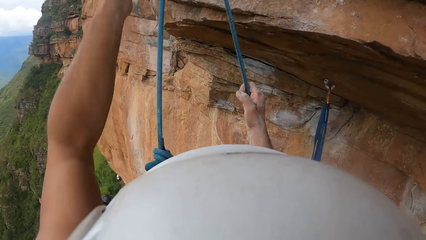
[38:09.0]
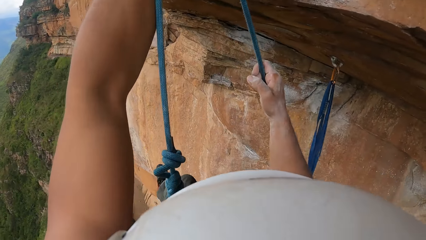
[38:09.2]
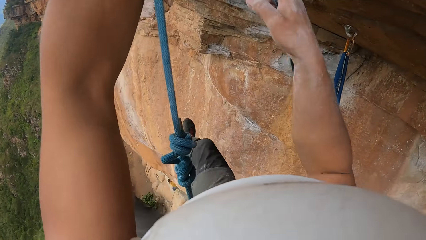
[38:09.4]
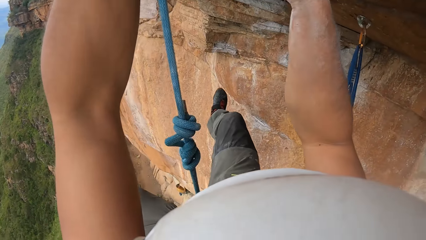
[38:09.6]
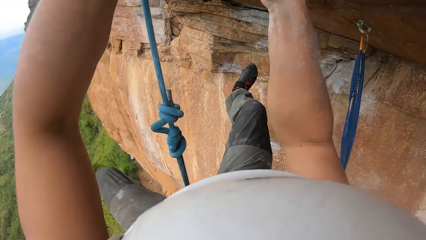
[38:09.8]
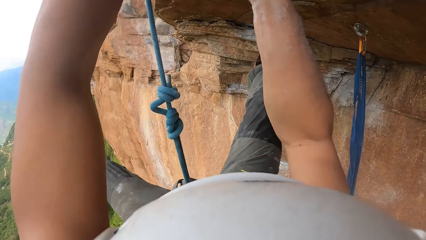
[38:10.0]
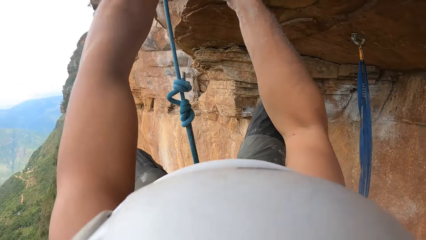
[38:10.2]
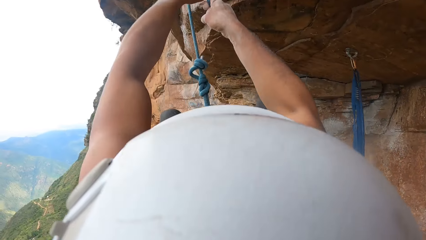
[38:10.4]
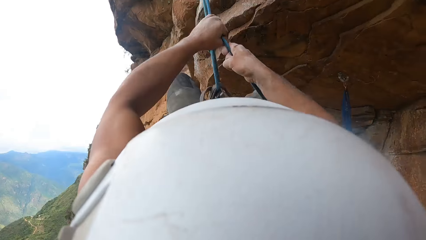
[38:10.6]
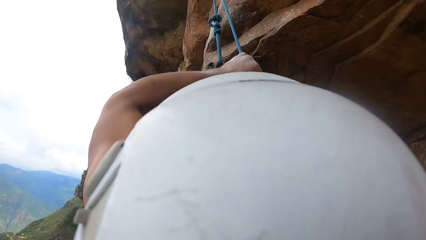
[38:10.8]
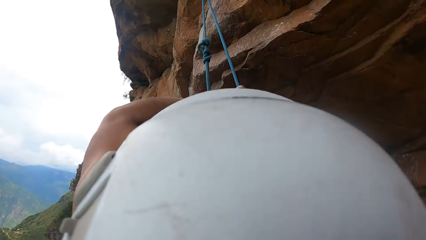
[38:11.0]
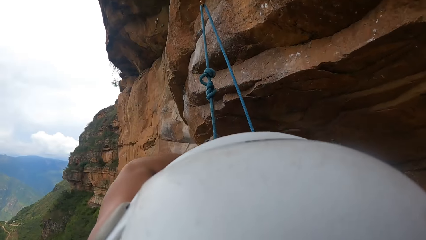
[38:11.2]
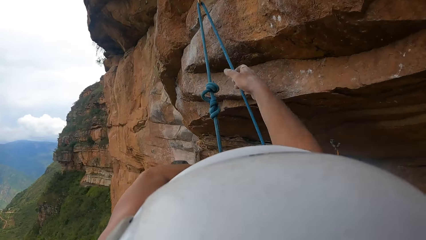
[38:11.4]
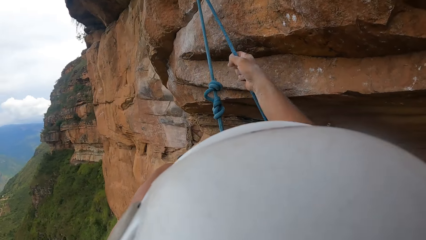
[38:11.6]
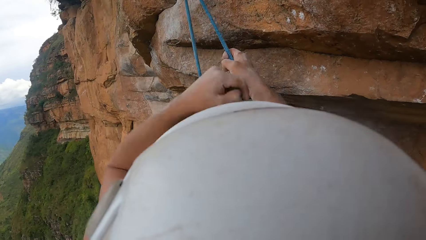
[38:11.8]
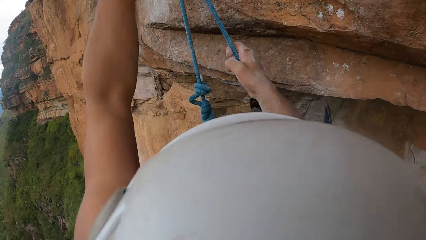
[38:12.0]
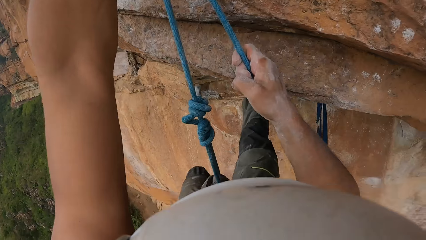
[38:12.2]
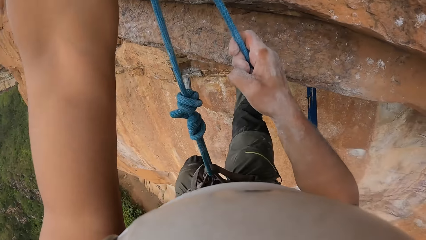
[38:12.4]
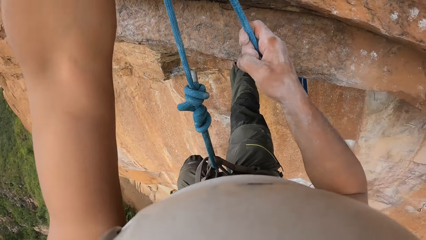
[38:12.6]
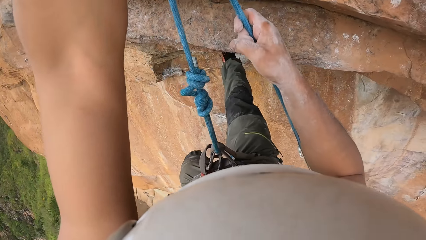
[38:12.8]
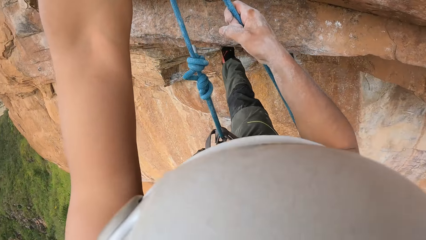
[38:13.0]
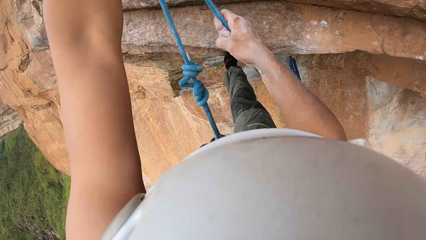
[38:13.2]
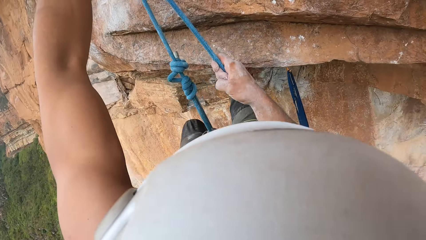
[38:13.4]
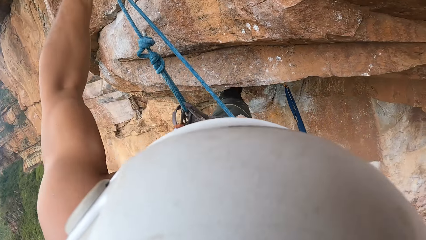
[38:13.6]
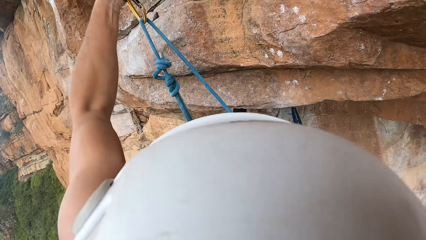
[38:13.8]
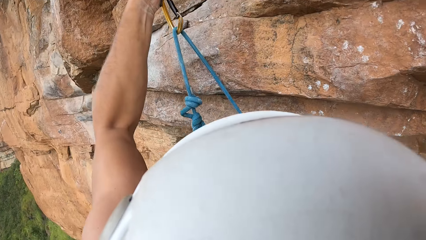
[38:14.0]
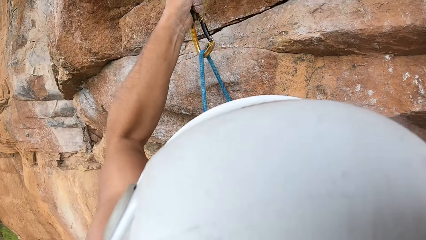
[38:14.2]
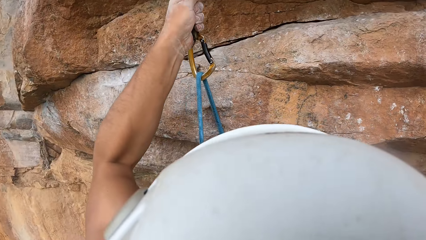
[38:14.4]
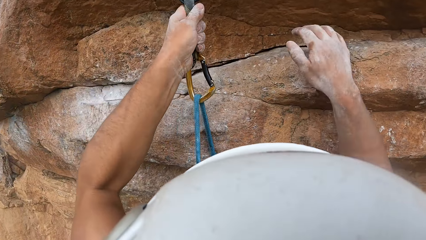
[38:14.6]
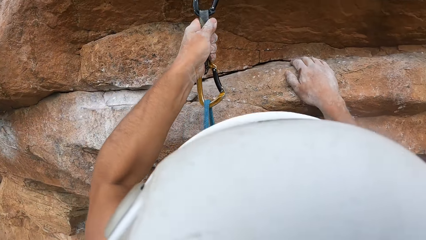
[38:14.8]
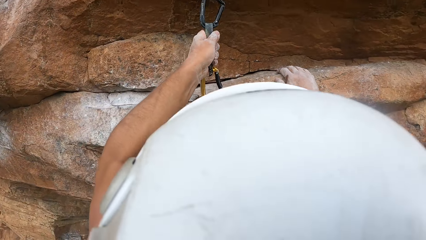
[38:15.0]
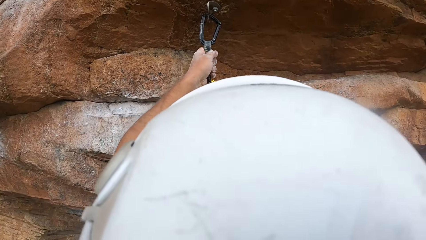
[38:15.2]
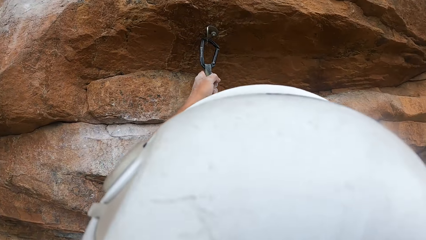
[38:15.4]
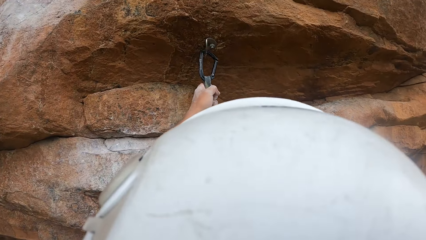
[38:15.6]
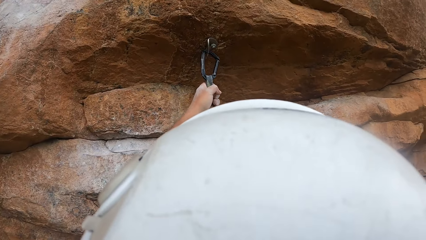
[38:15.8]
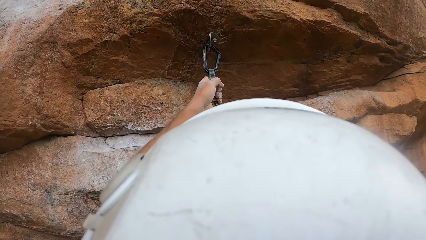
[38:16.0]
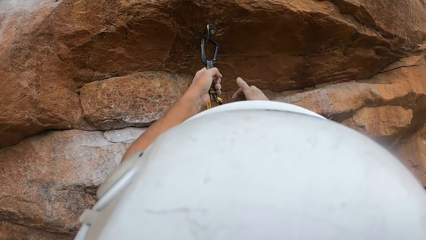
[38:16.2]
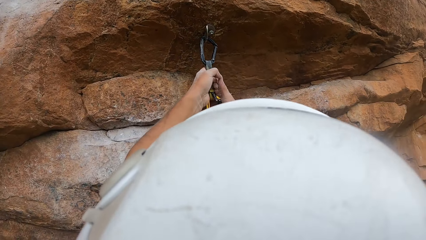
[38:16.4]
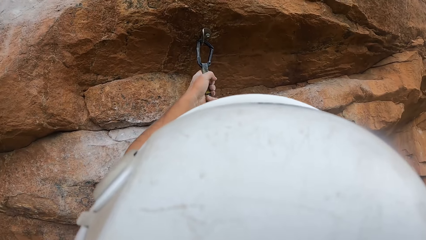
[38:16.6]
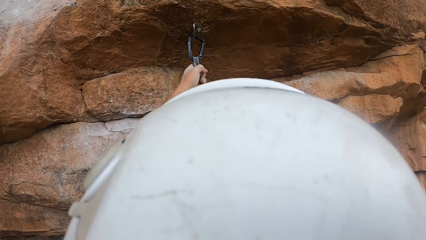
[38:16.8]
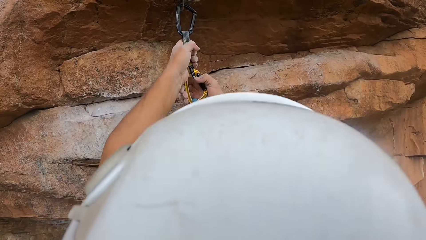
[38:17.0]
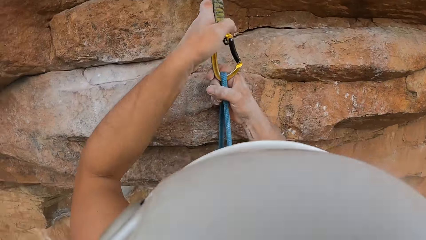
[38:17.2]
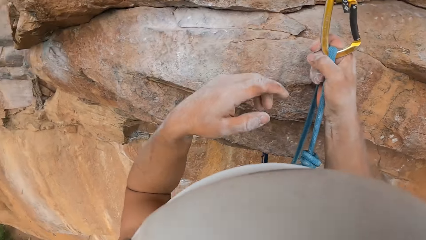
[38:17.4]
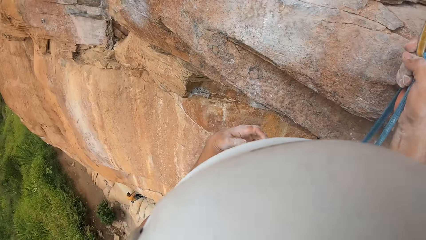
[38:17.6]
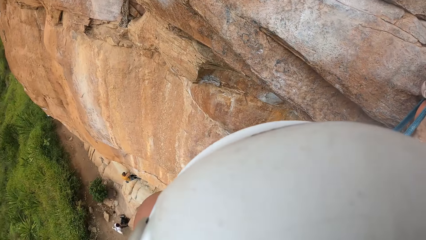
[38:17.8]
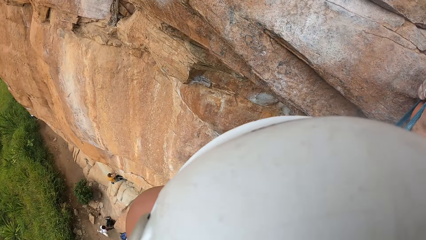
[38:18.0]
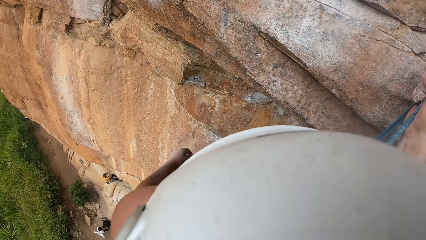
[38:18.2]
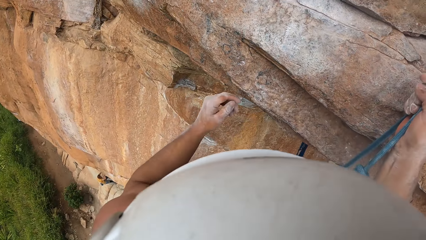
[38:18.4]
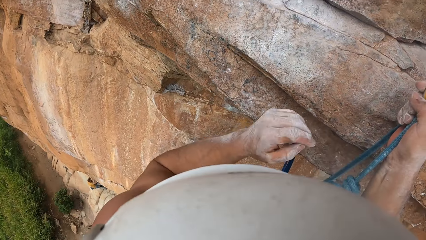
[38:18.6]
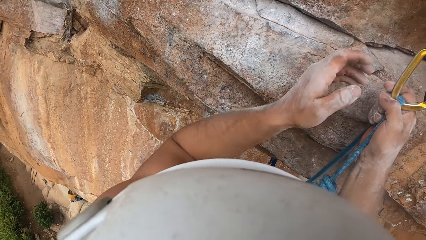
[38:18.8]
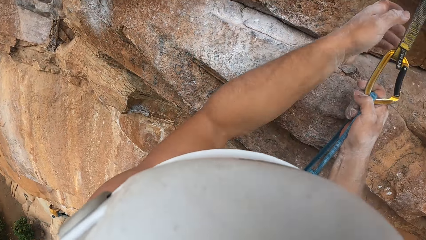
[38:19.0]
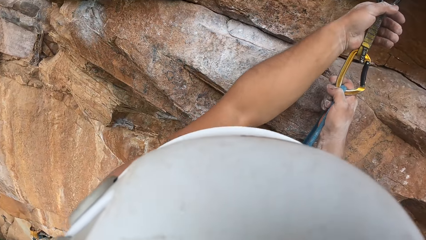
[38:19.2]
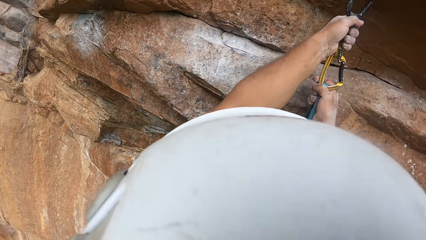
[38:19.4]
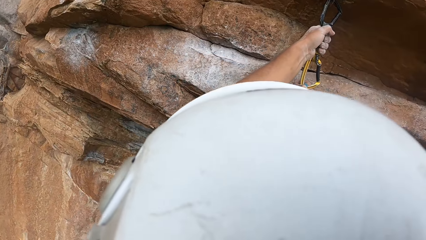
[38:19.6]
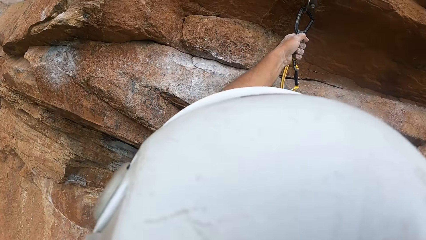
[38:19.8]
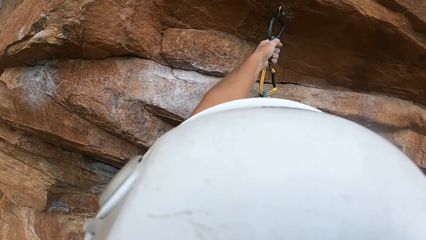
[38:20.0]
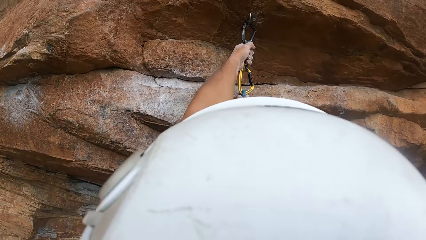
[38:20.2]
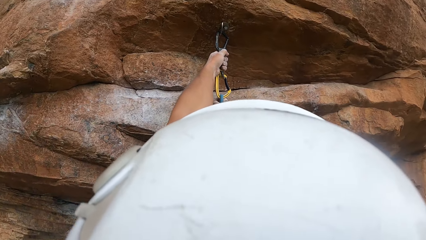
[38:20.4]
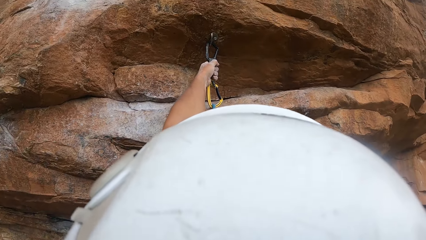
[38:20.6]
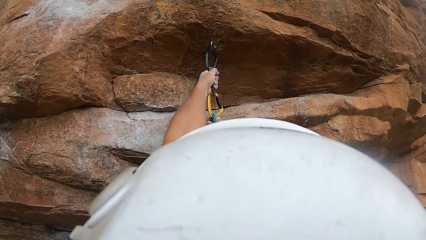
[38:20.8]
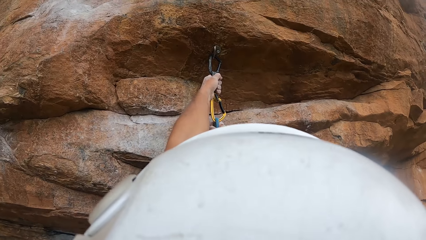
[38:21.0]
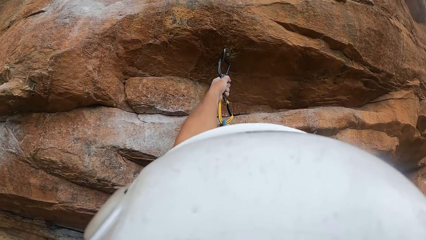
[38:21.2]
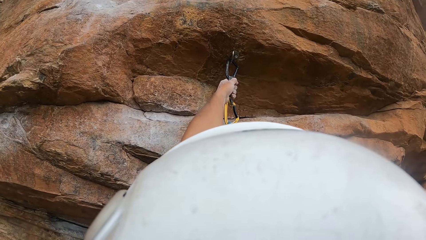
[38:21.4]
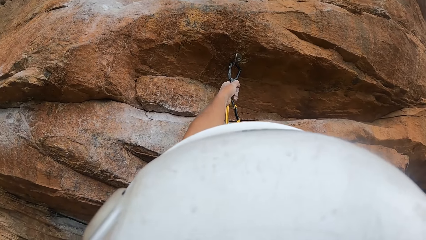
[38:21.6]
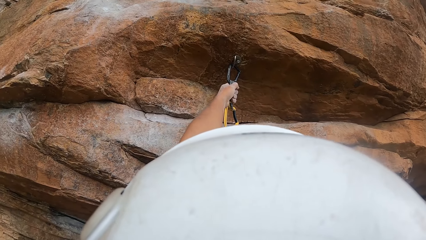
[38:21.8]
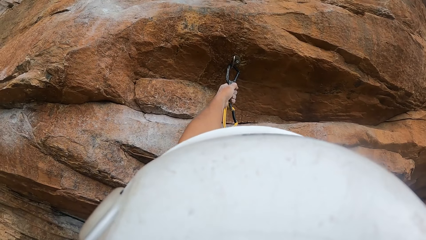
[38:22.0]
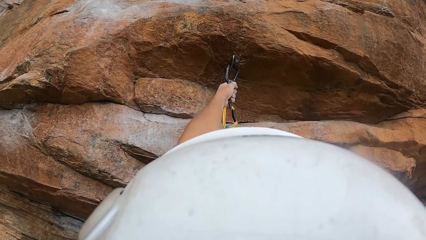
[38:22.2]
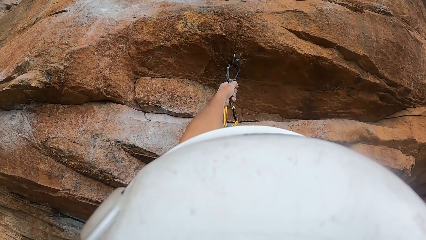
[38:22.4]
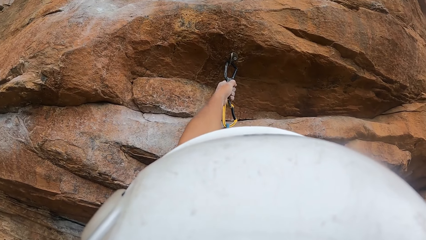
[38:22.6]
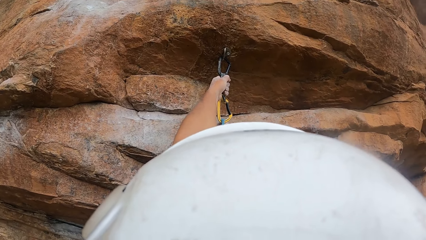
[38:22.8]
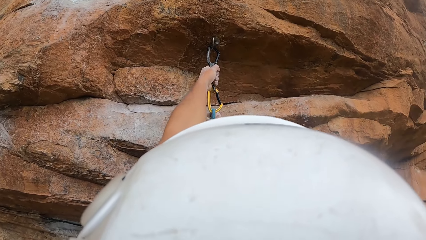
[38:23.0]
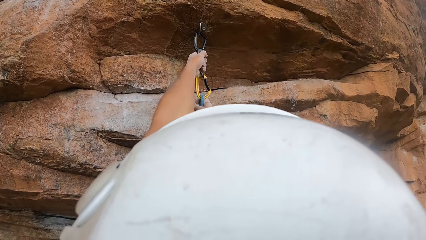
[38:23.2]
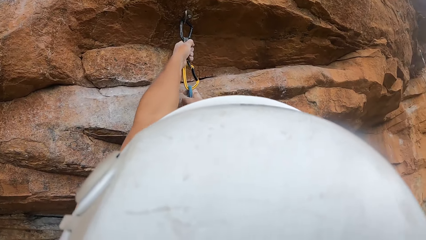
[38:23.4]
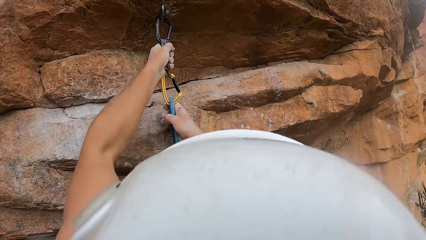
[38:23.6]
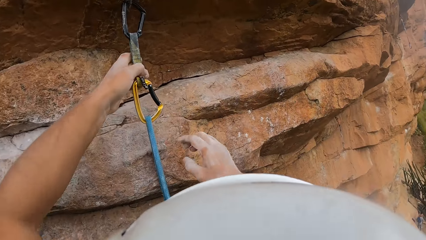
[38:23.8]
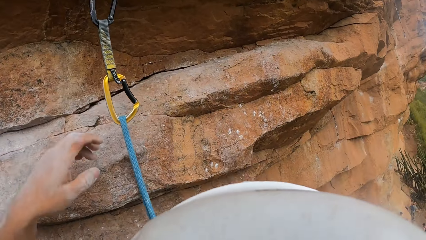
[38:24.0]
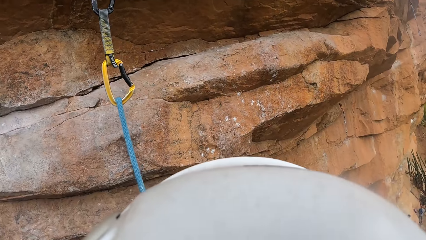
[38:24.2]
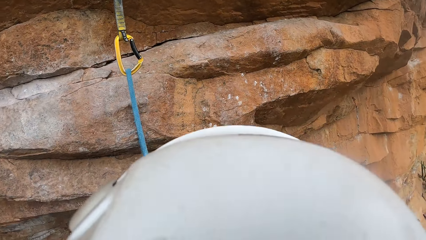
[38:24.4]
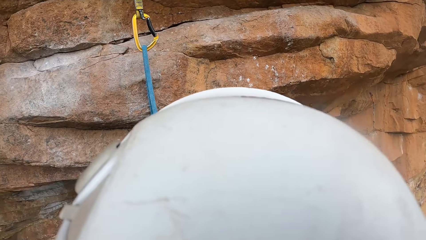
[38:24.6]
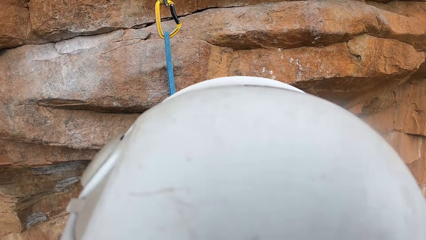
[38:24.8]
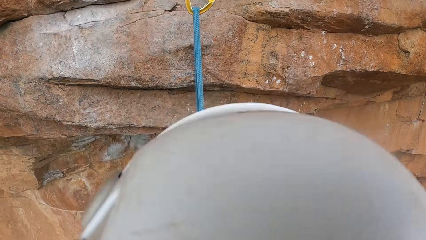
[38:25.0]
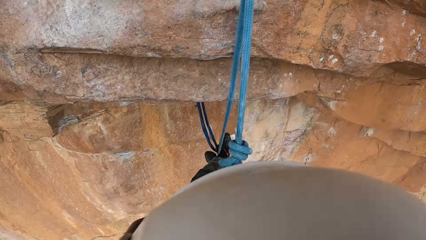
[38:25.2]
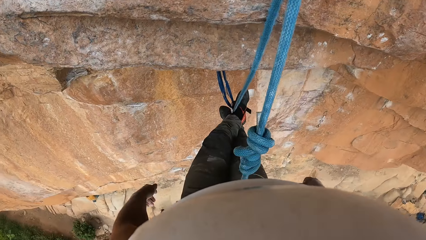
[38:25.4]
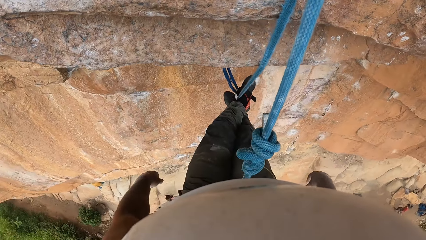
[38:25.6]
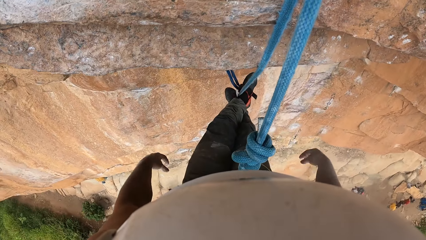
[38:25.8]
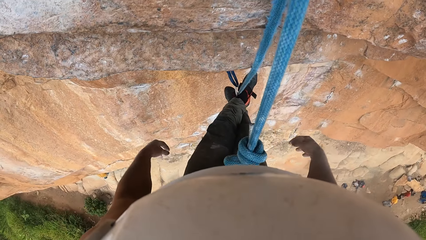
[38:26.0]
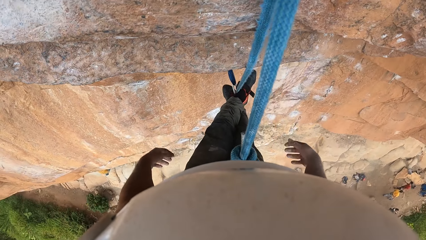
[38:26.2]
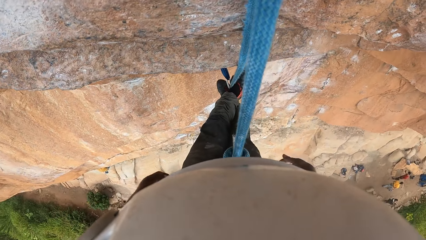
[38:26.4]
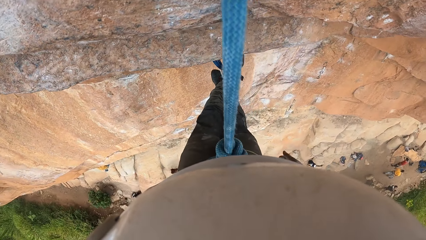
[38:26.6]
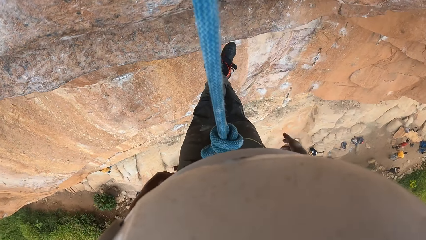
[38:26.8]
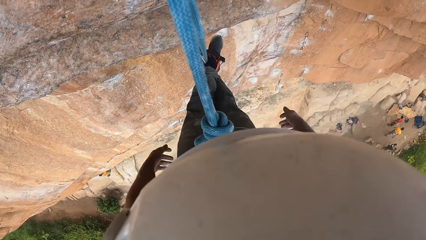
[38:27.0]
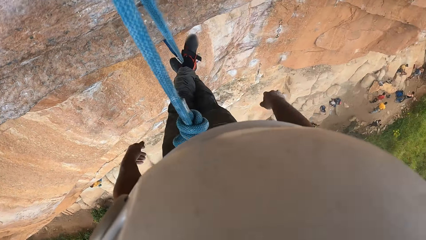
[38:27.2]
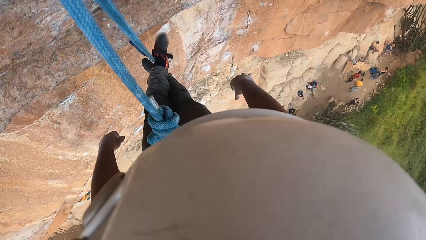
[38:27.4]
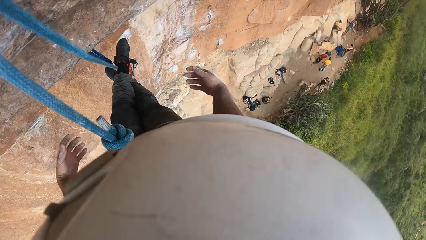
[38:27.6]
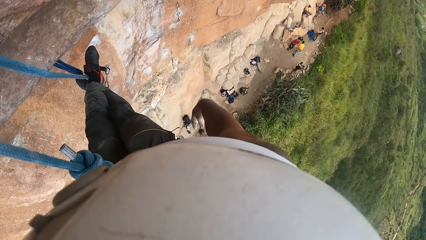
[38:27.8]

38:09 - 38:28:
The camera wearer looks around the mountain.
